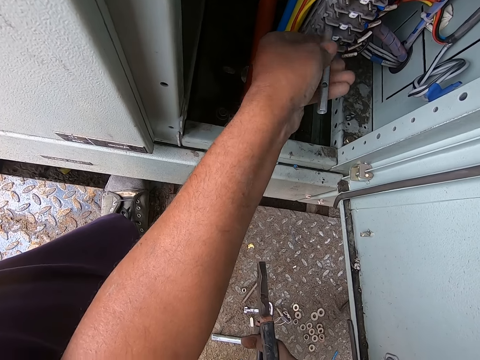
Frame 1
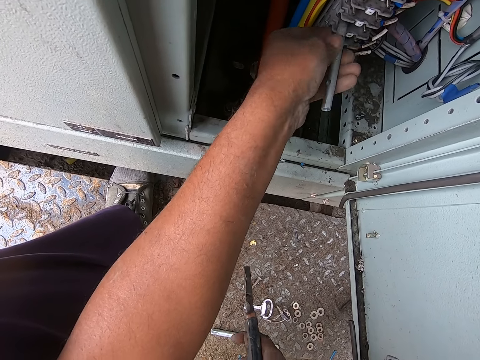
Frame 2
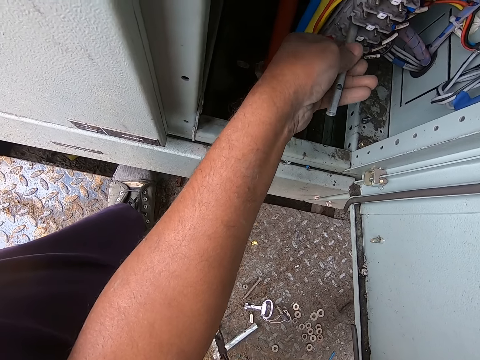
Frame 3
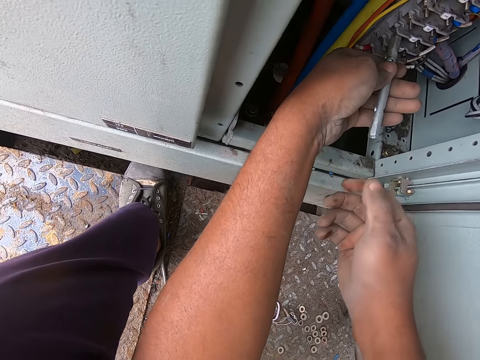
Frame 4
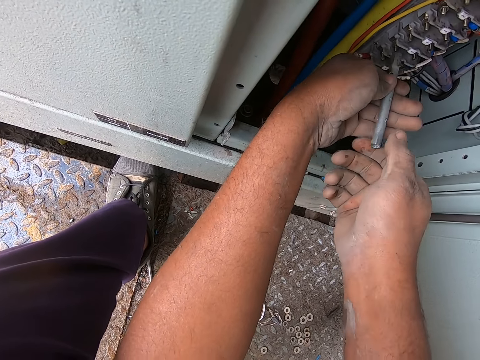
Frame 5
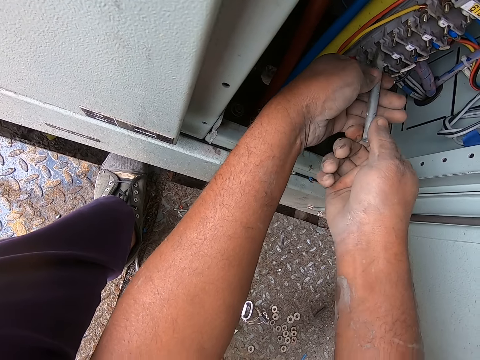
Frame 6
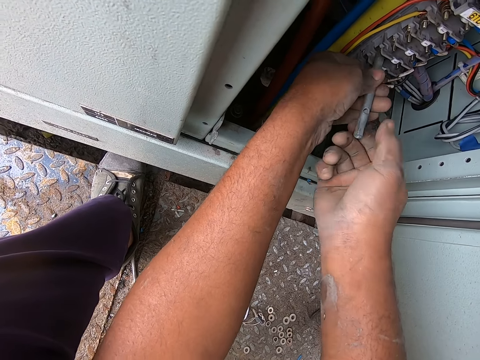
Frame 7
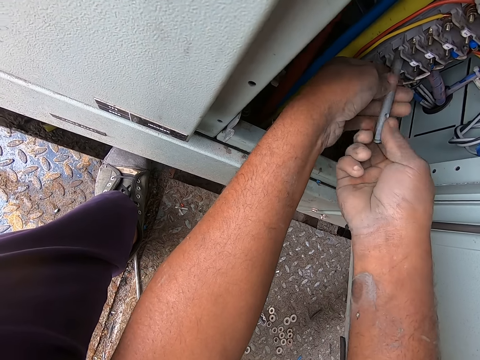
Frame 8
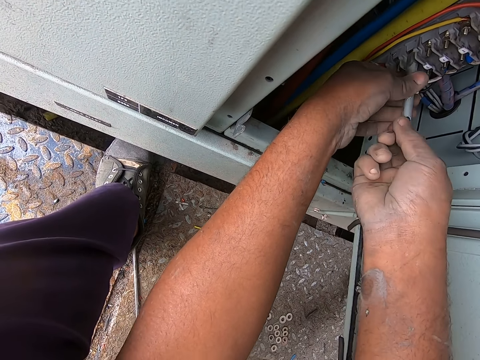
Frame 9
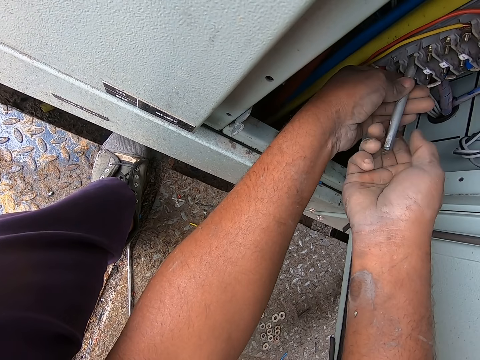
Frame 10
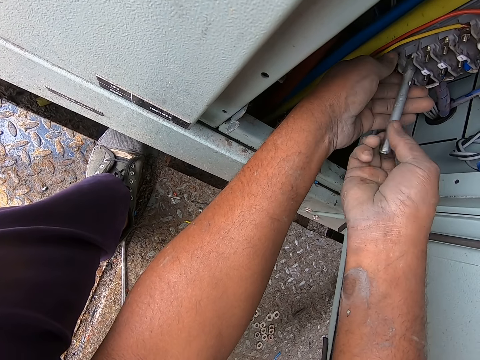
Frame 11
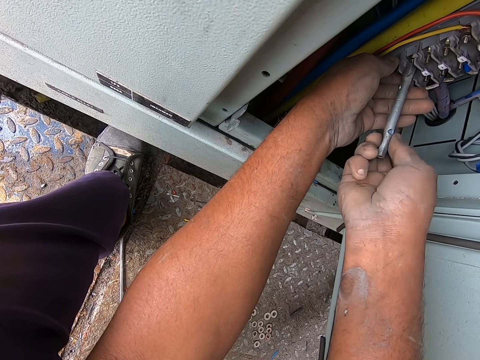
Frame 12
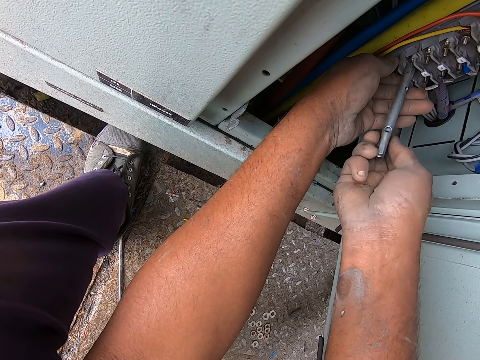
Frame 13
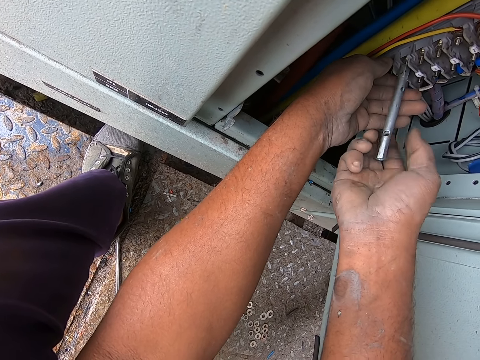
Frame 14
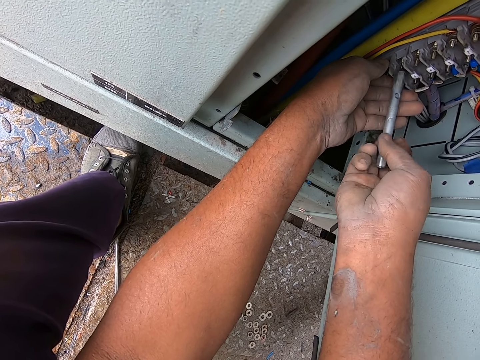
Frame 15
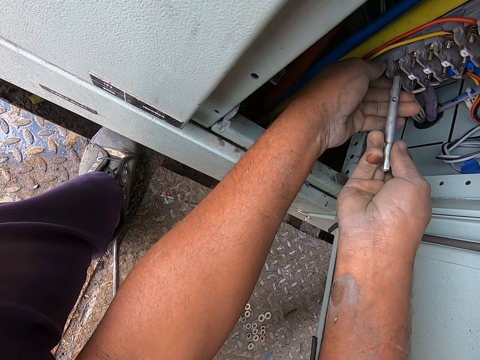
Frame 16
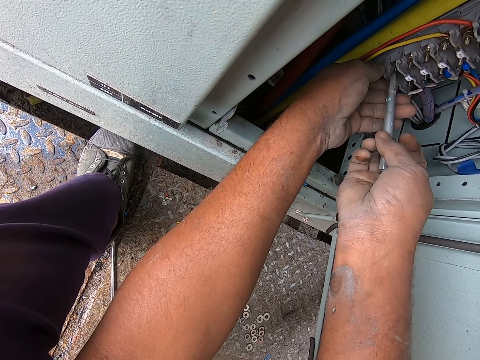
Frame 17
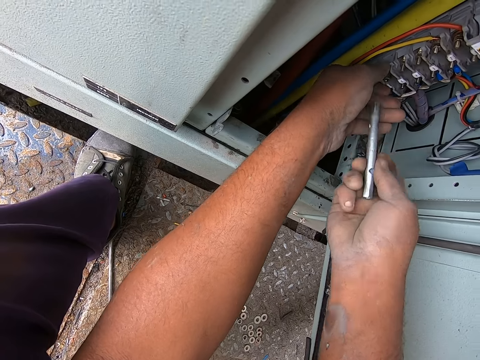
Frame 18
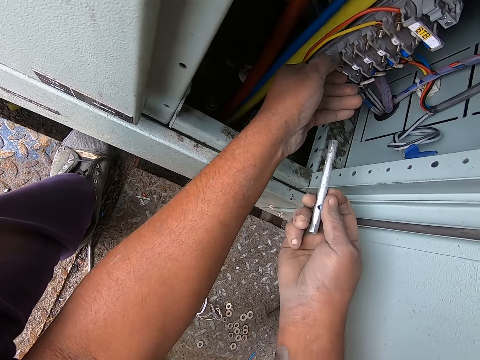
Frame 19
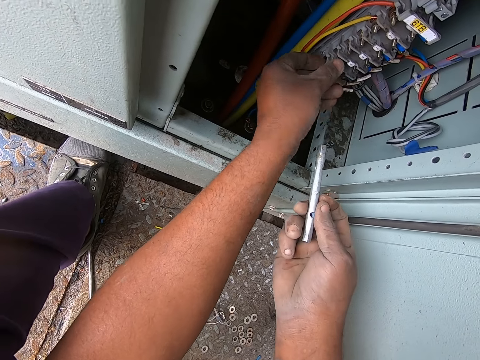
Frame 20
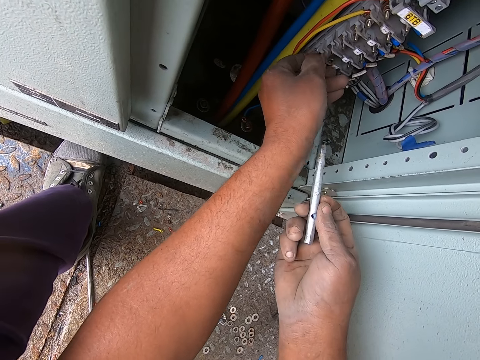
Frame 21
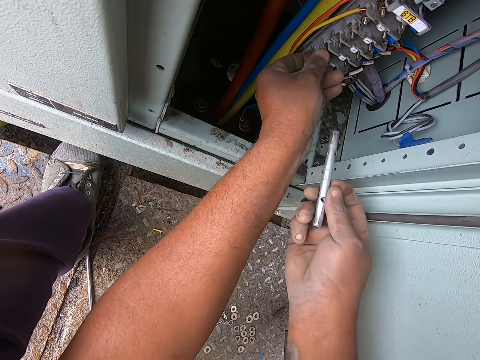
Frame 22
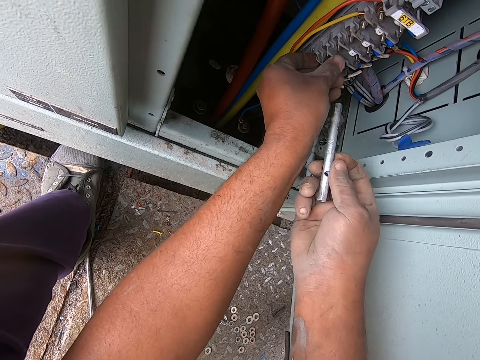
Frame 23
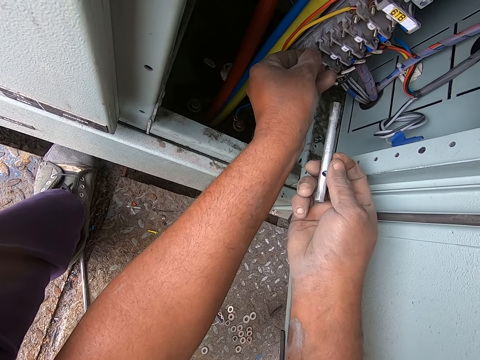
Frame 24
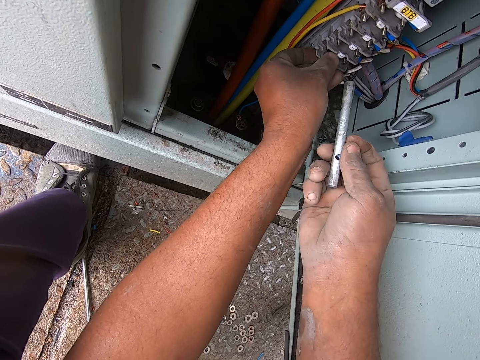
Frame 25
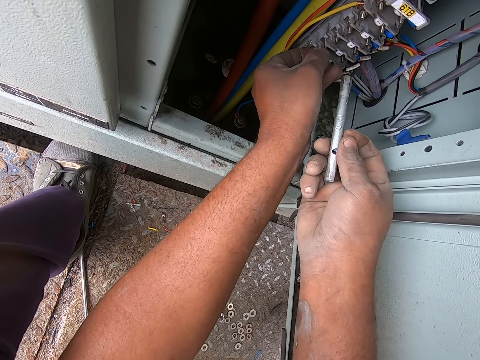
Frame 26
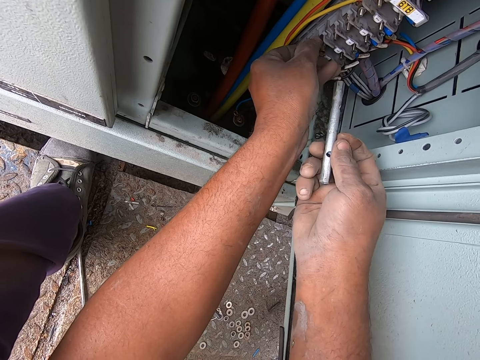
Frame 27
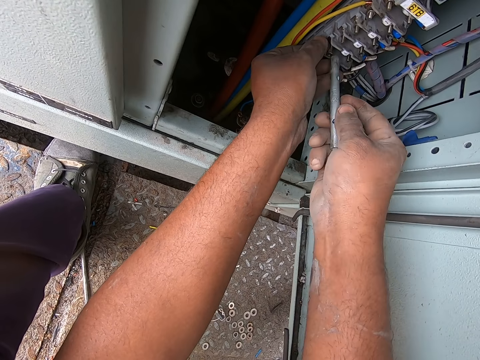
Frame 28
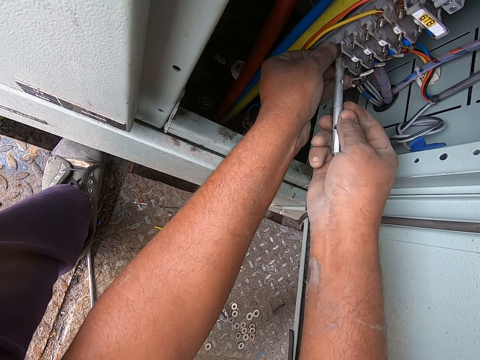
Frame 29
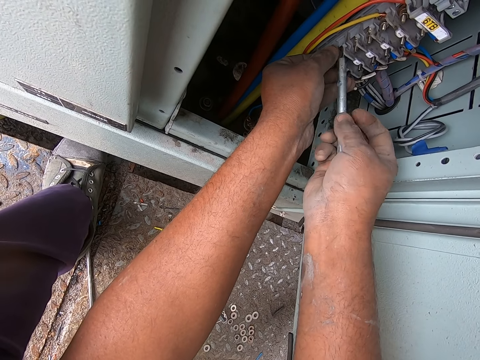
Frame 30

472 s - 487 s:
The camera wearer fixes the switchboard. They untie the bolt. They drop the pliers on the floor.

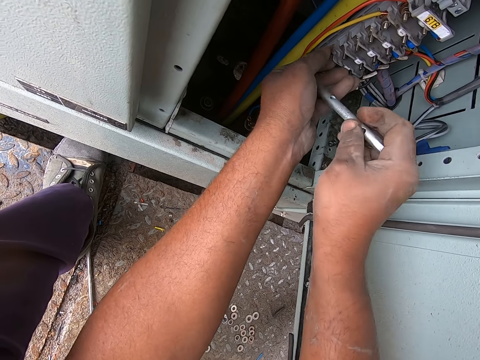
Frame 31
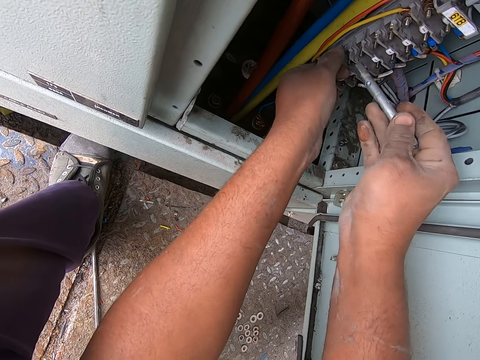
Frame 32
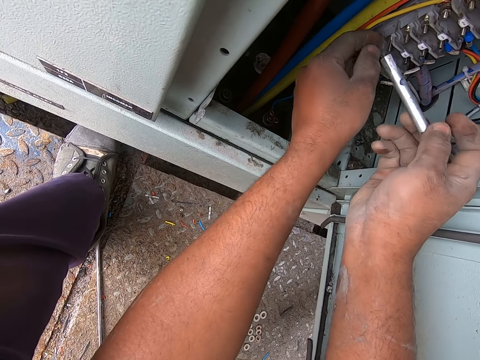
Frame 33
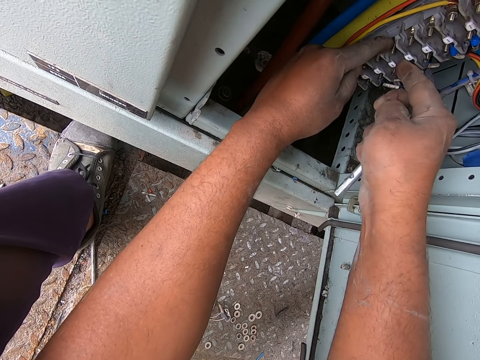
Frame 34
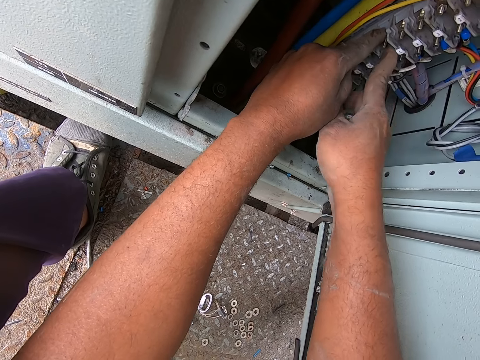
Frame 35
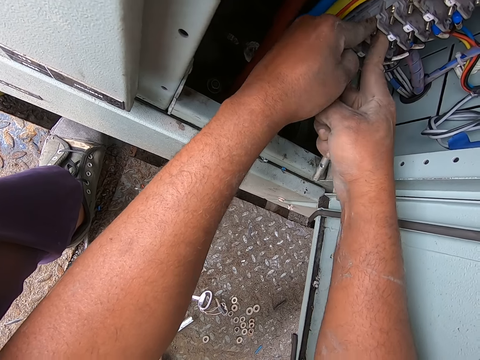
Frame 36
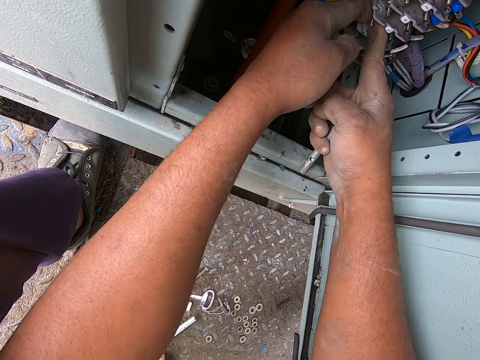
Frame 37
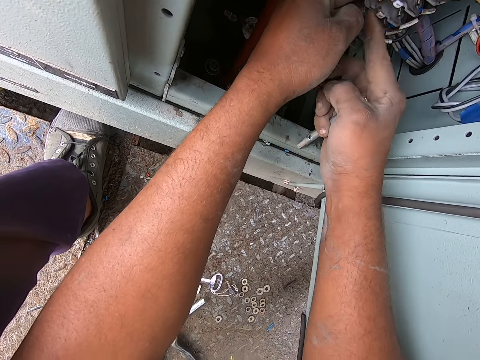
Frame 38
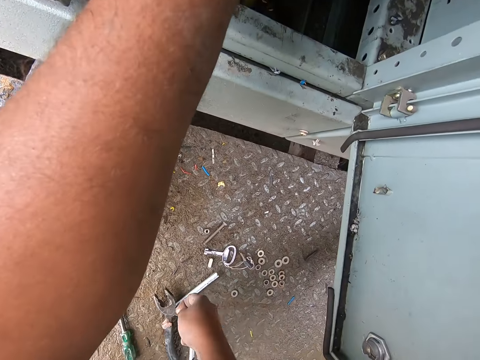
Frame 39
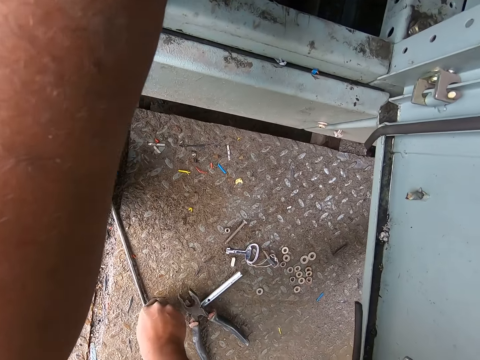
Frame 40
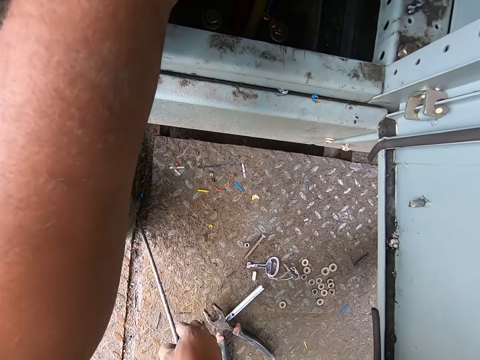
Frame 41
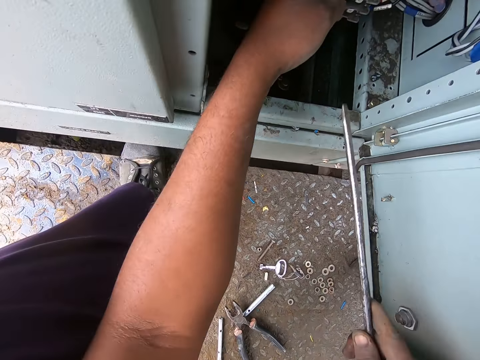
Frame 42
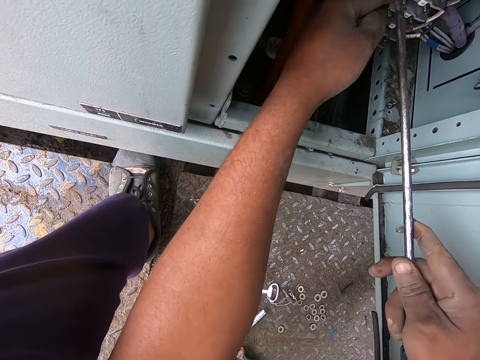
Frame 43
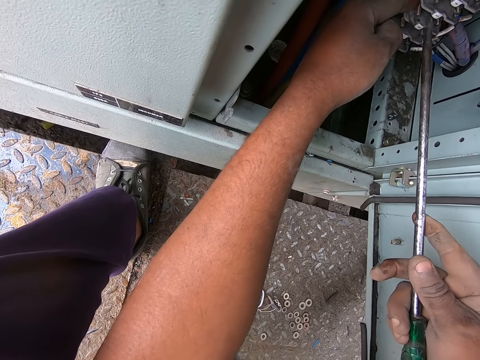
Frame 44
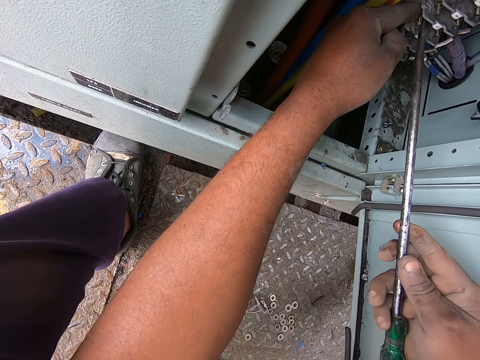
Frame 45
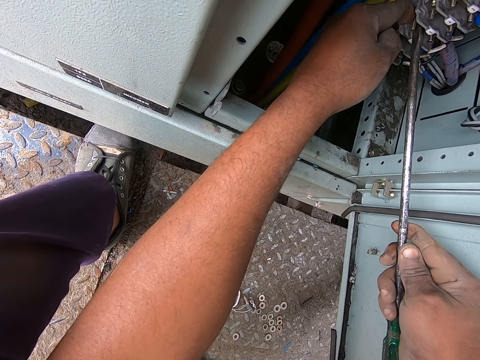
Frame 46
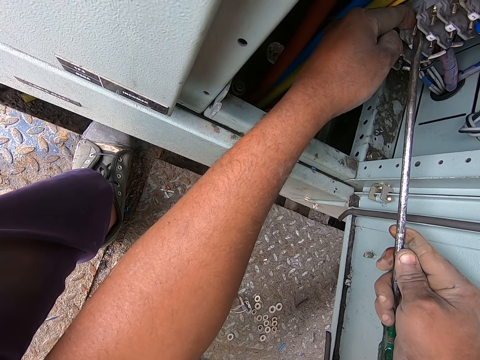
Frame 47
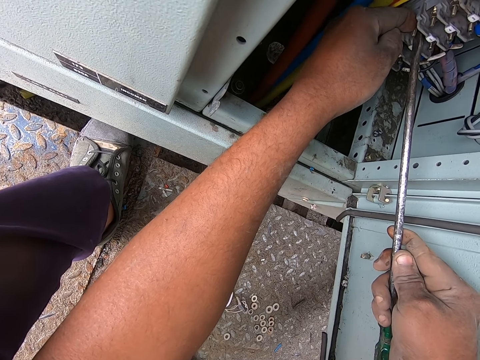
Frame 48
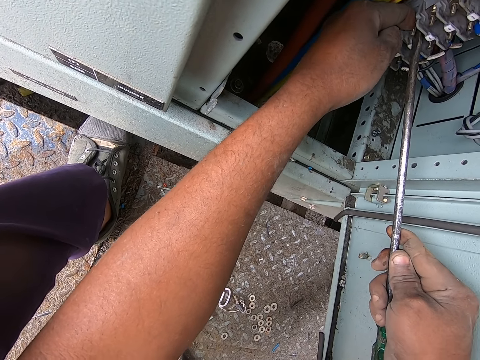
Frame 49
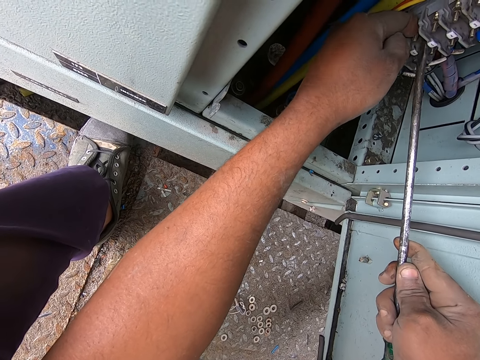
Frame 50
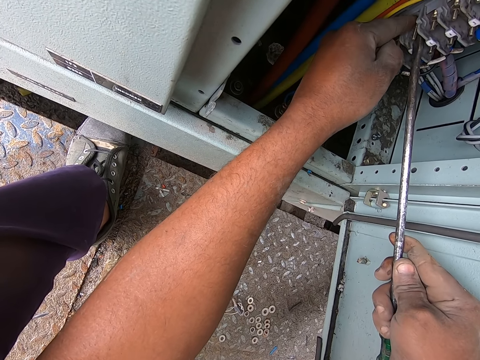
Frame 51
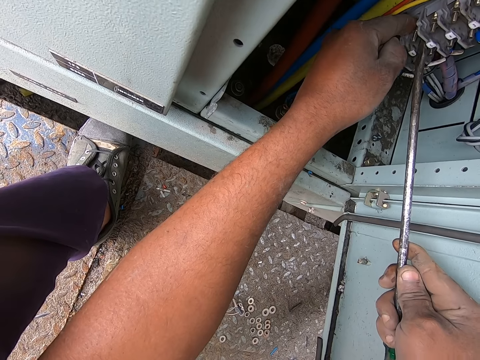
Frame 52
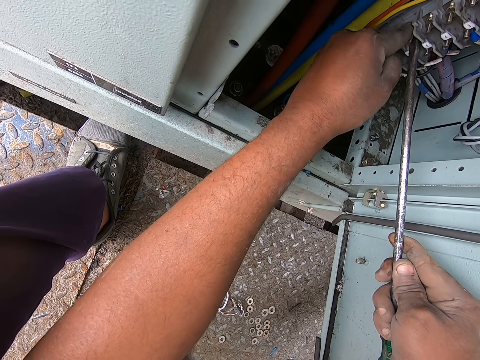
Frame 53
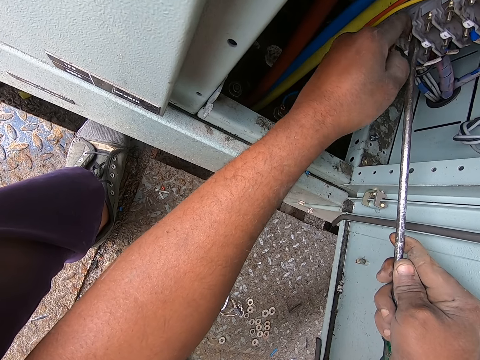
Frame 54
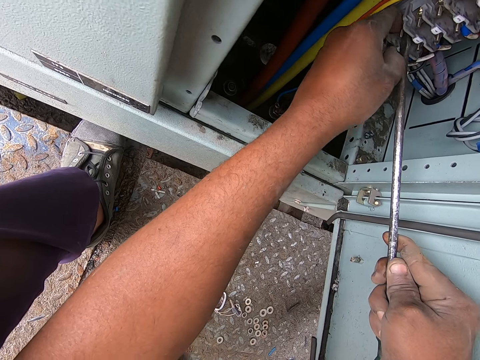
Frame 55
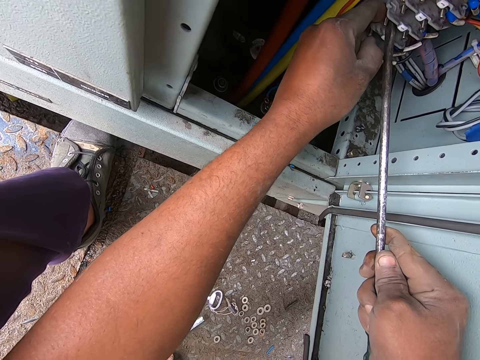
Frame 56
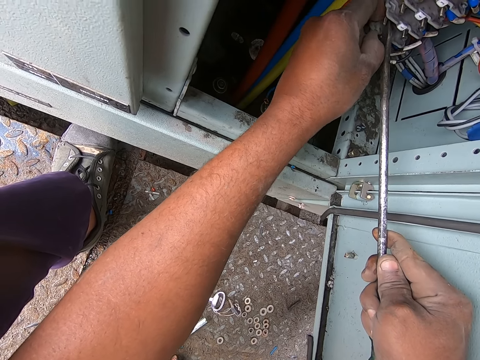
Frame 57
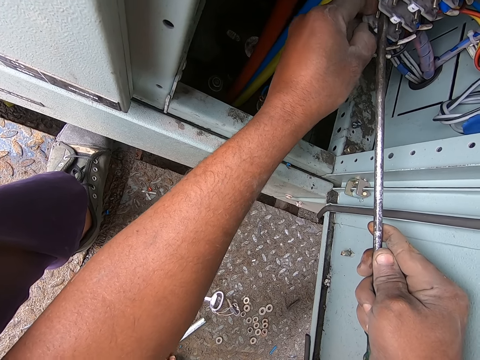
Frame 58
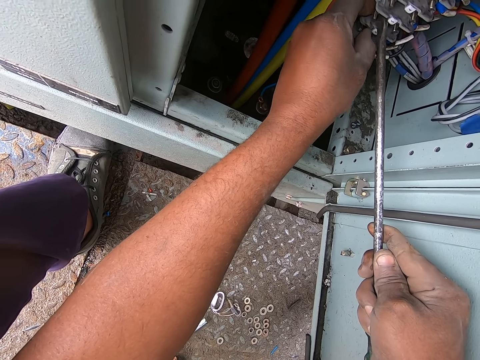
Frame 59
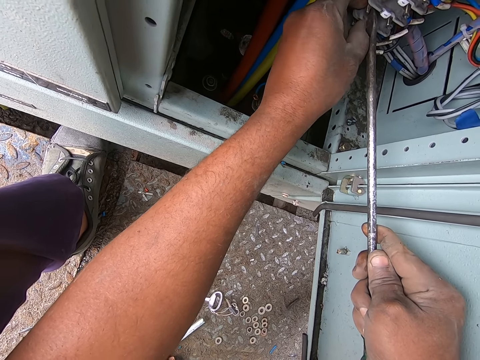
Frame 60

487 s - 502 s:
The camera wearer removes the bolt. They drop the wrench on the floor. They pick the screwdriver. They remove a nut from the switchboard.
